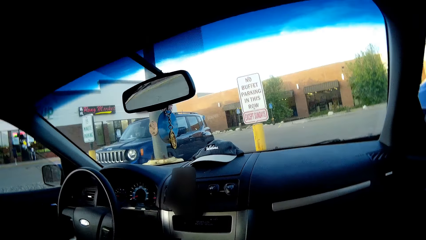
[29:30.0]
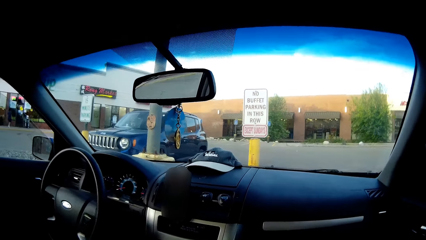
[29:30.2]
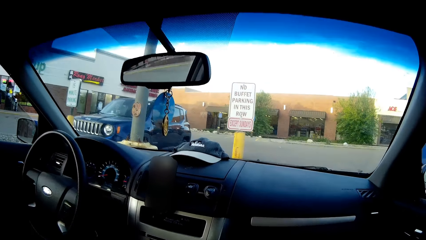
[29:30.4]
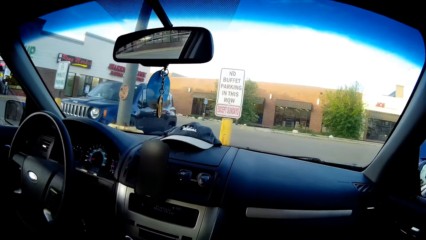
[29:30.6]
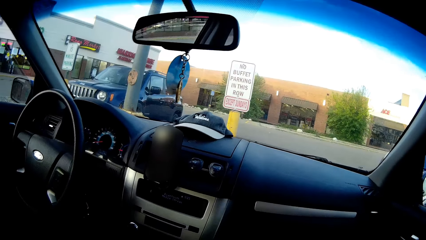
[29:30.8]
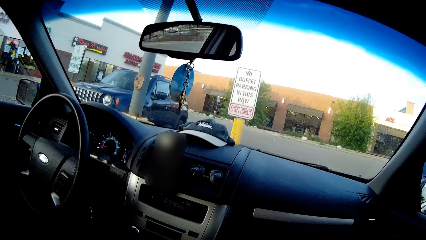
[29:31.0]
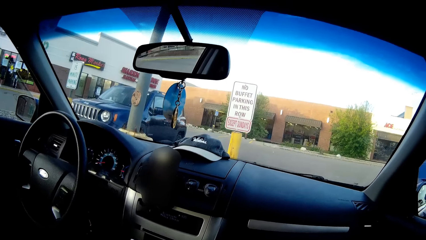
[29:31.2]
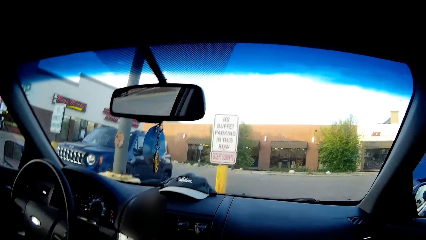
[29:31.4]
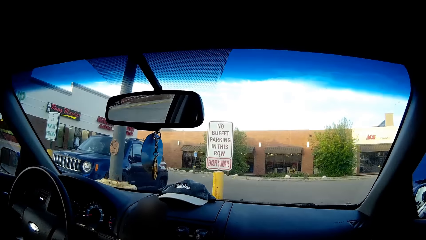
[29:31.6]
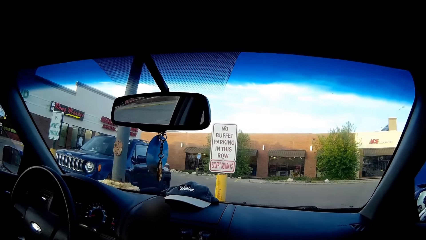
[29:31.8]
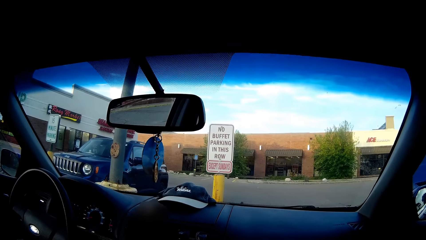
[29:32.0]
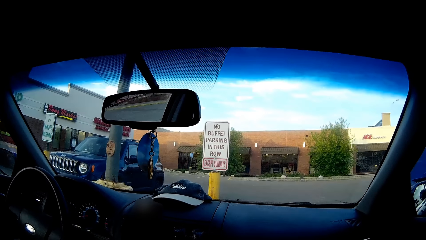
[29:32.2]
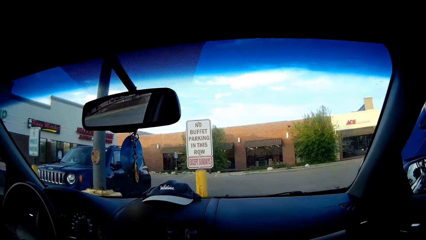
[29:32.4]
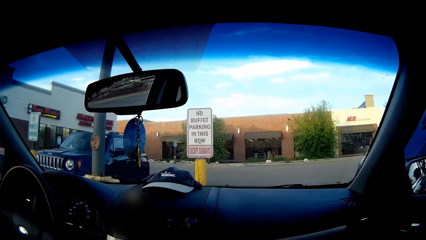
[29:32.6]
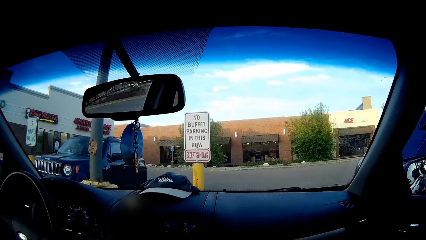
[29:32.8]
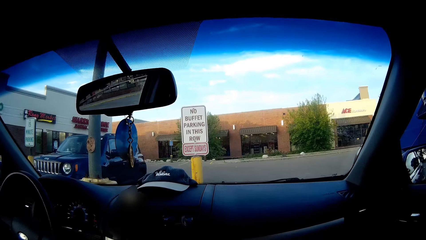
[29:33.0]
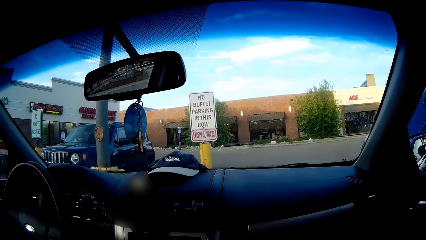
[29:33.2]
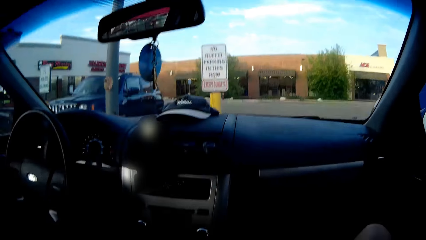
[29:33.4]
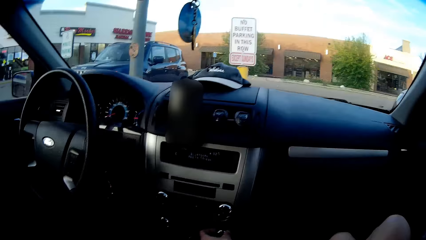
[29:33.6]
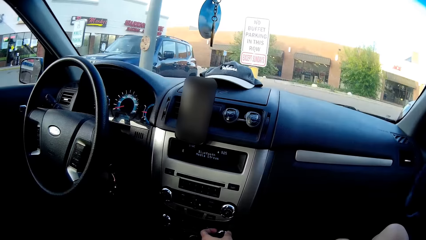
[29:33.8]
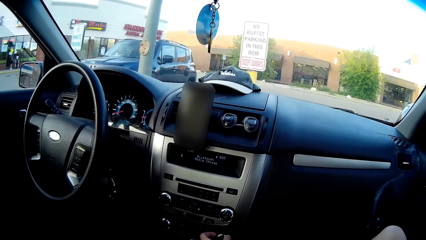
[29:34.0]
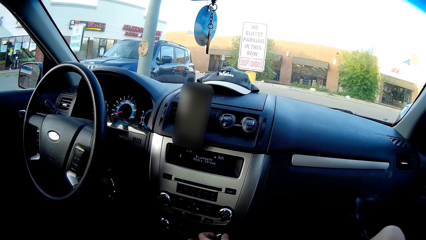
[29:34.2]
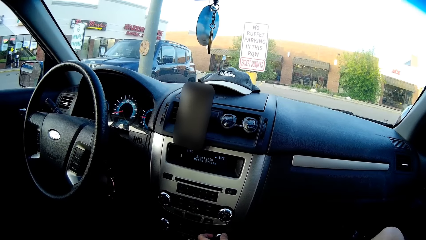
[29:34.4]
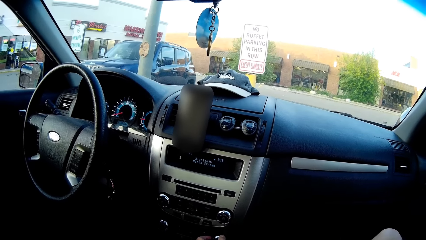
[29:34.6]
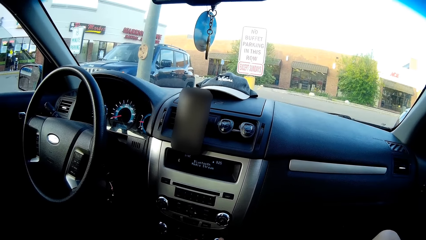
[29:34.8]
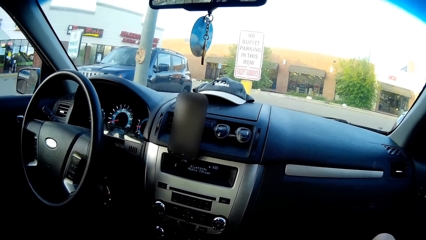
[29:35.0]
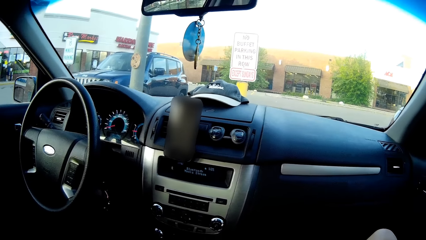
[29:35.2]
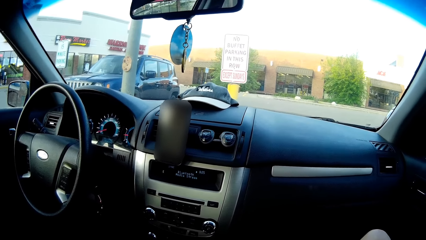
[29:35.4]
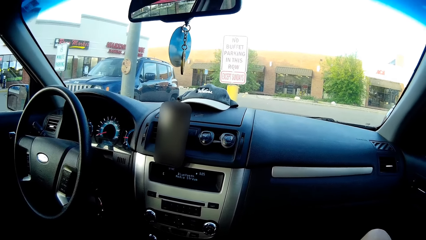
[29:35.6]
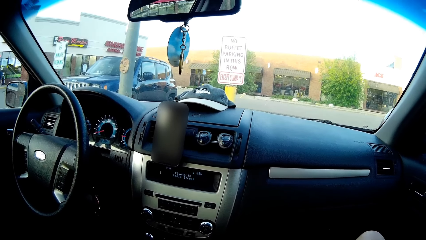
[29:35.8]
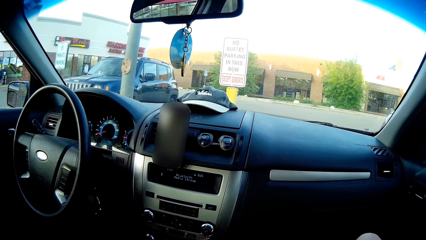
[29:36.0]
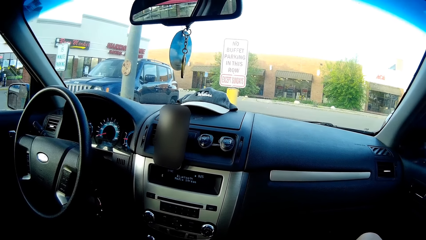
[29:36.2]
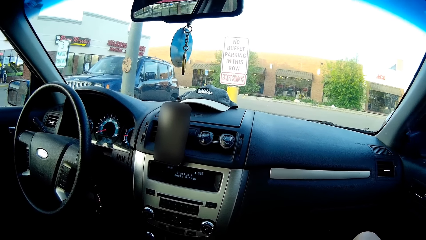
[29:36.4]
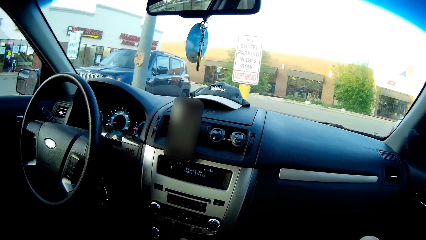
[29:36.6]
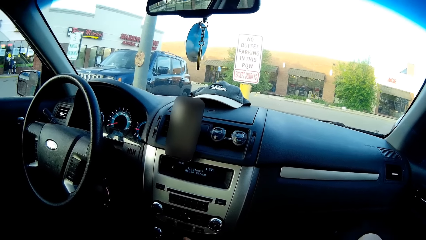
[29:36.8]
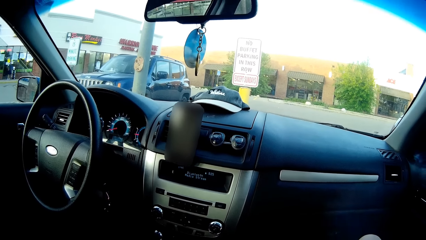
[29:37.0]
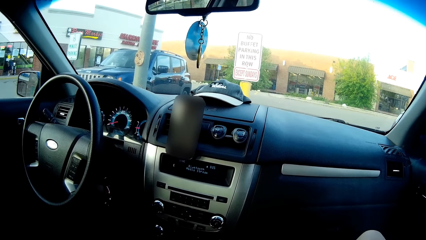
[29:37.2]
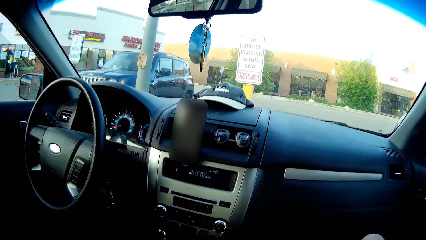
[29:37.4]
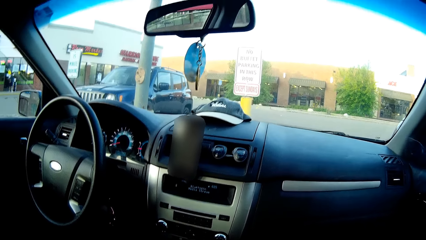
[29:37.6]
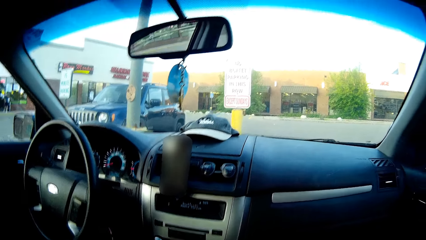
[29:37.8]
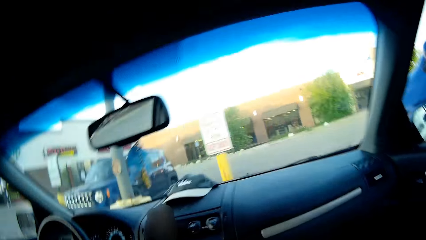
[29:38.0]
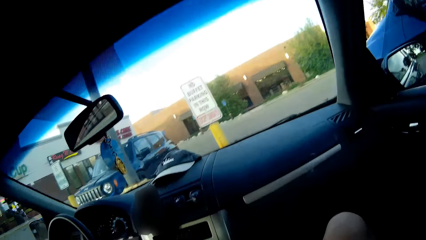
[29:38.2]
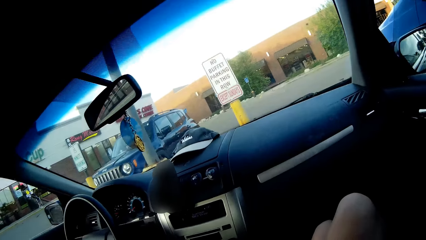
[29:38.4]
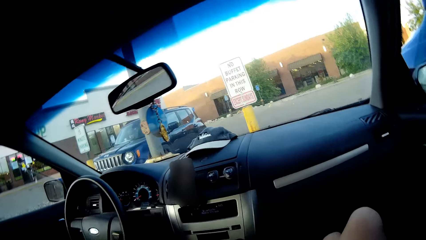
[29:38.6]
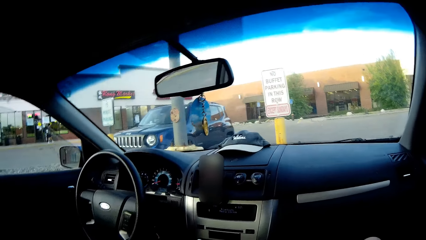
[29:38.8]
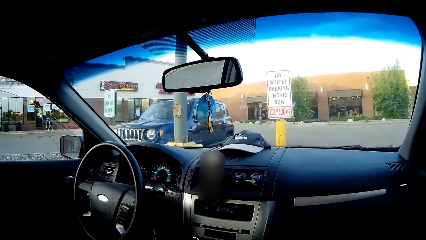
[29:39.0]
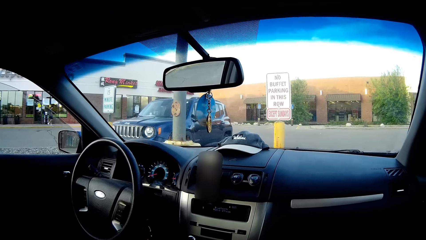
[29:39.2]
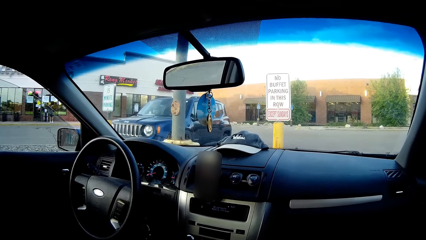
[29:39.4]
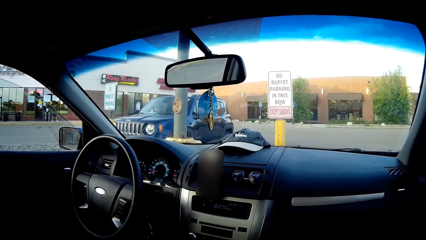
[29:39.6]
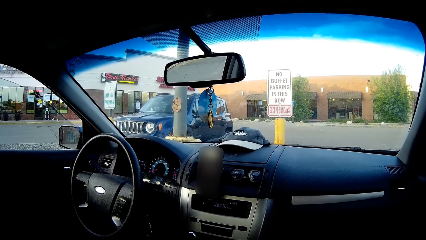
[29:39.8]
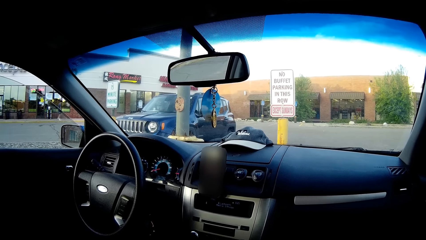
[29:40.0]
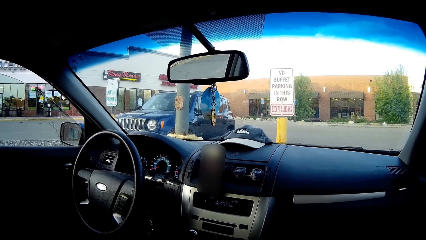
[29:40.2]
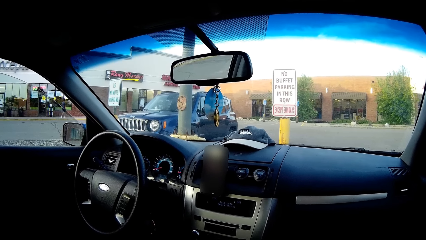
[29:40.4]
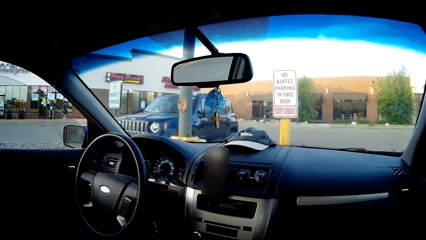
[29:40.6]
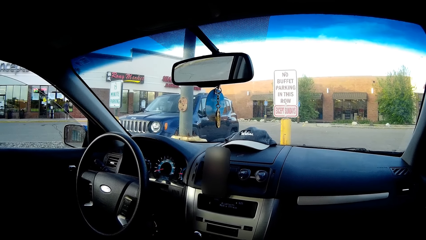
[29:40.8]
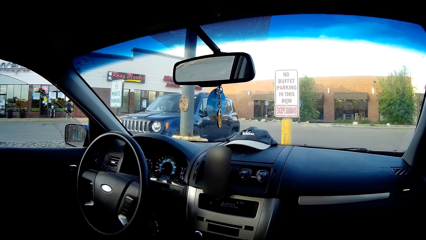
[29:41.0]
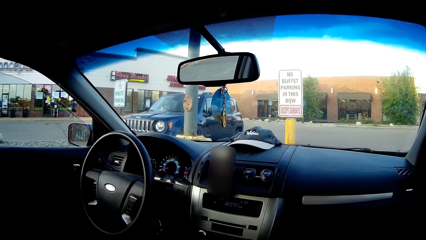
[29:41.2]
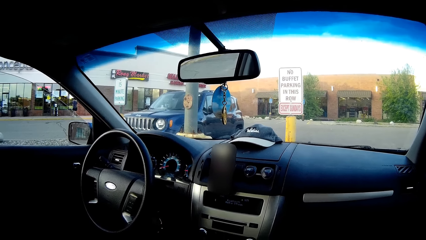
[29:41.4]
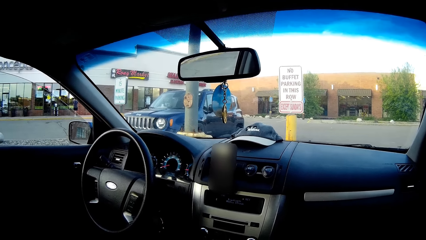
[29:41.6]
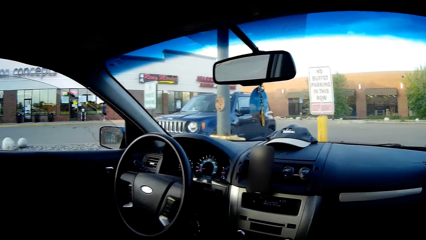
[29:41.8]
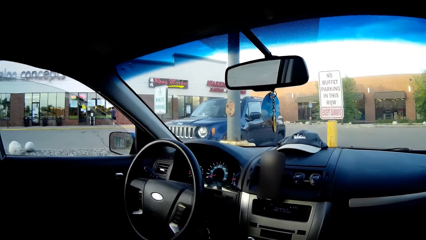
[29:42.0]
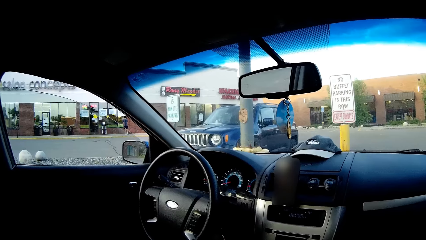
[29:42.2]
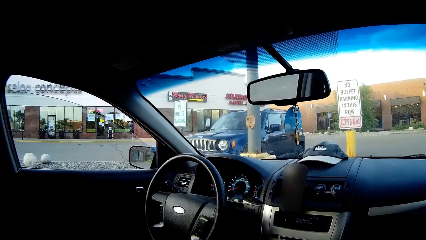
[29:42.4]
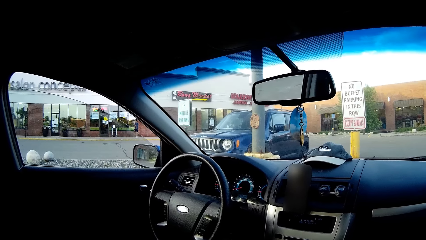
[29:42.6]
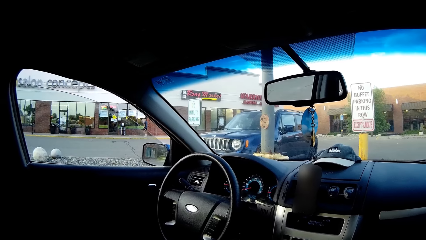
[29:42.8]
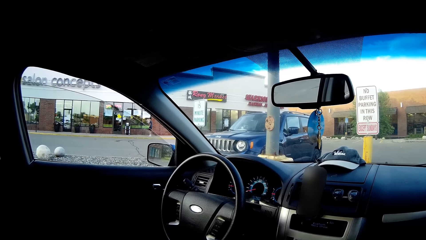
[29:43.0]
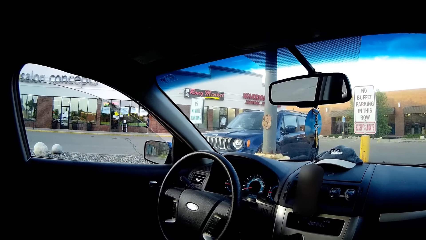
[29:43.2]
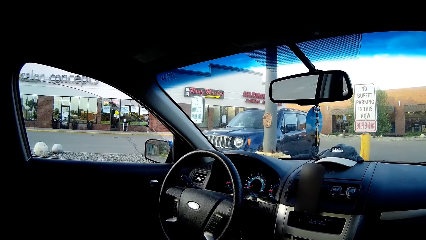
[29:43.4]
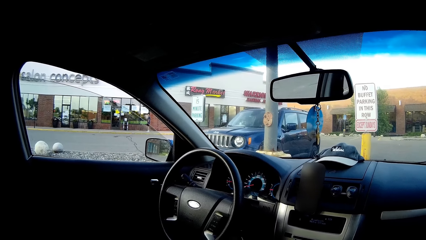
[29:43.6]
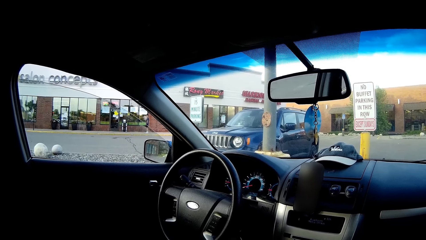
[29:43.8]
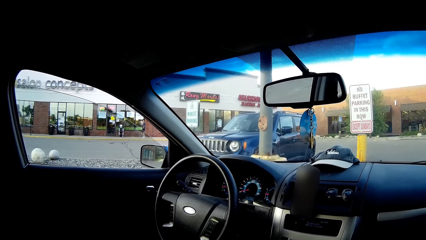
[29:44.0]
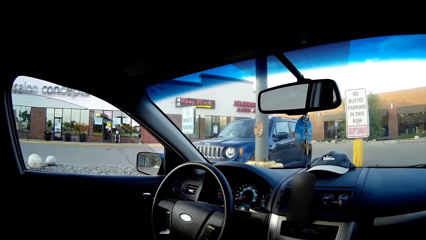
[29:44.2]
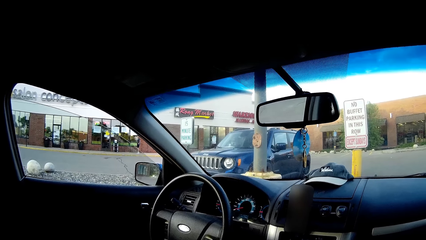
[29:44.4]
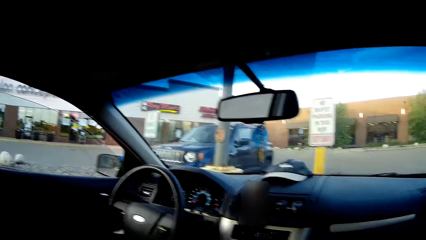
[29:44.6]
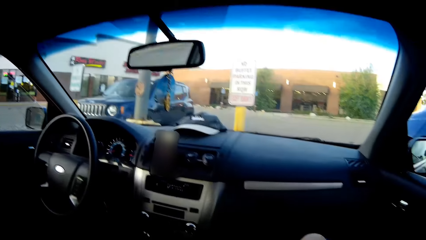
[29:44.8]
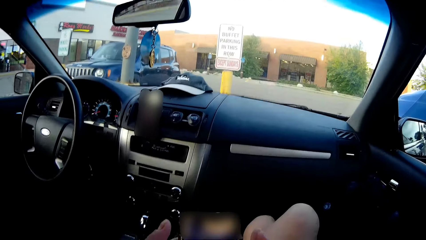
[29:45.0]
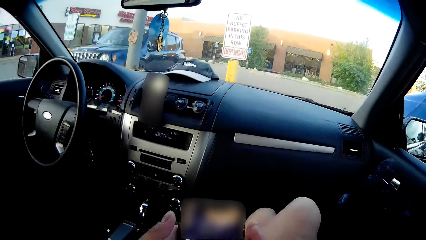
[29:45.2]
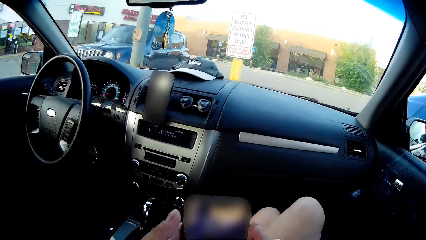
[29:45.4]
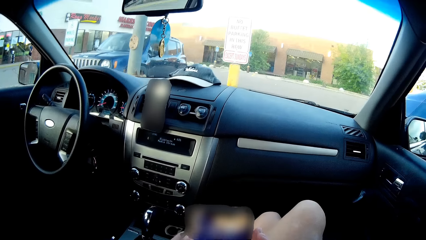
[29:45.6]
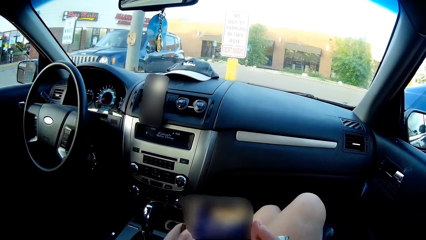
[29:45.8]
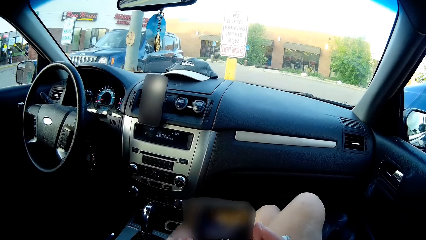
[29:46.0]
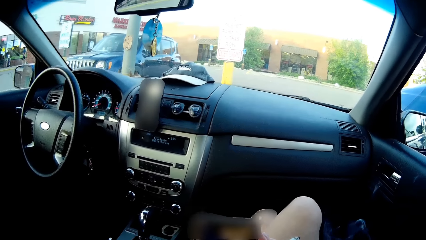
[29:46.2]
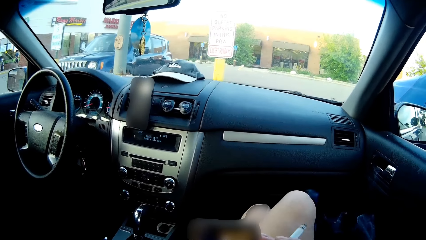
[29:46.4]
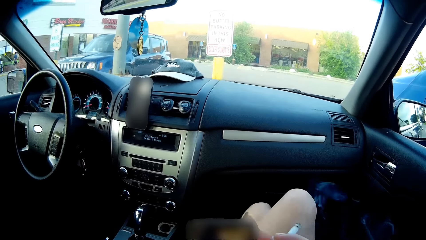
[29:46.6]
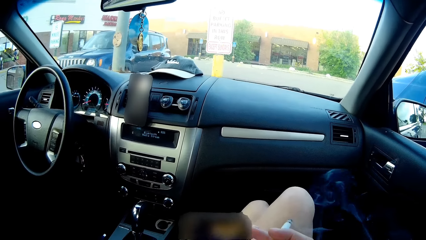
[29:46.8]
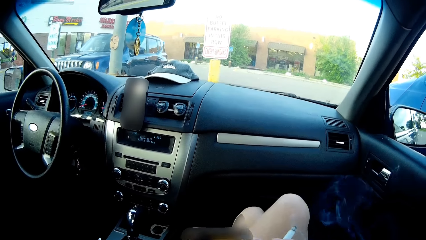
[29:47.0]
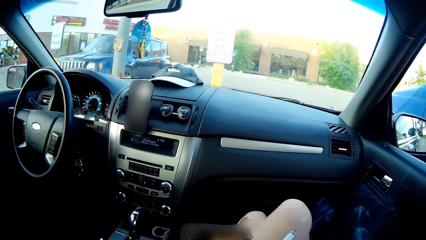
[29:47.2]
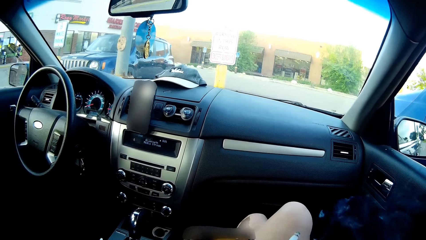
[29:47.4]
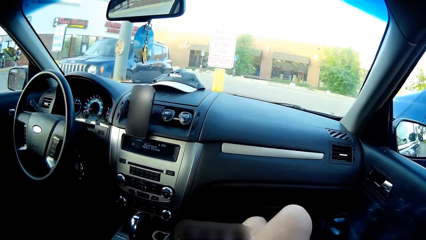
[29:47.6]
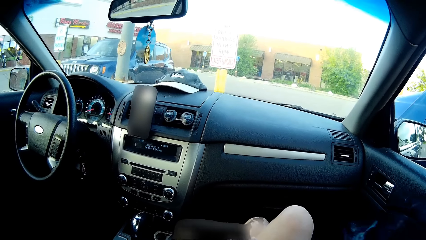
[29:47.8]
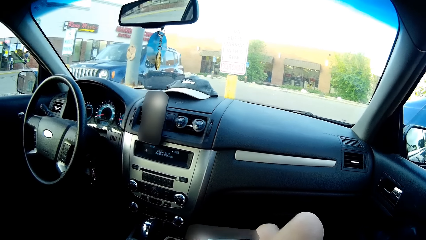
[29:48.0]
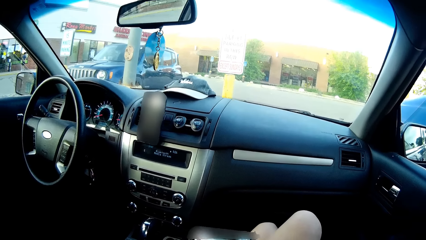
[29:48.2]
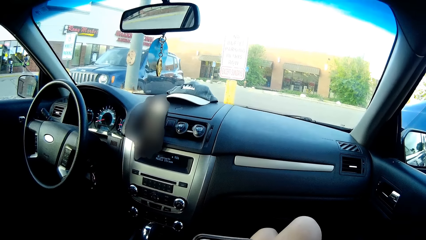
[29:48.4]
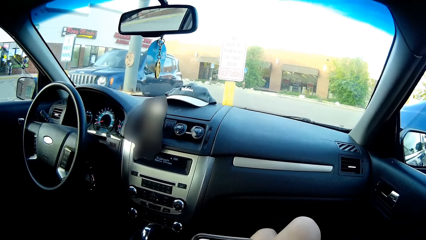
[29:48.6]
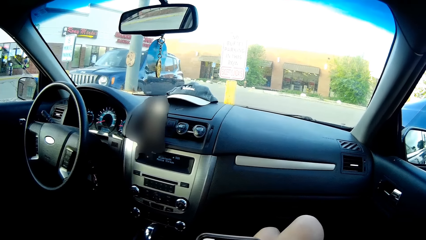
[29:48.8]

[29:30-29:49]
The man walks beside a building. The camera wearer operates a mobile phone. She presses the smart phone in her left hand.
